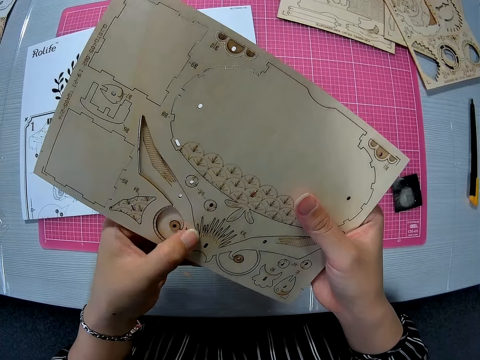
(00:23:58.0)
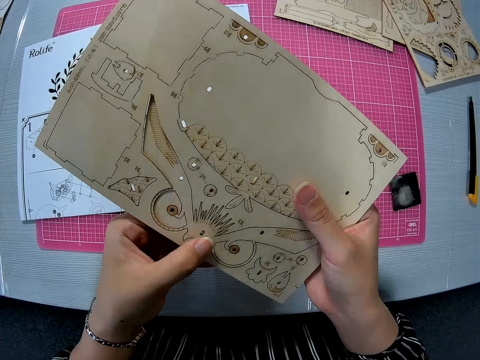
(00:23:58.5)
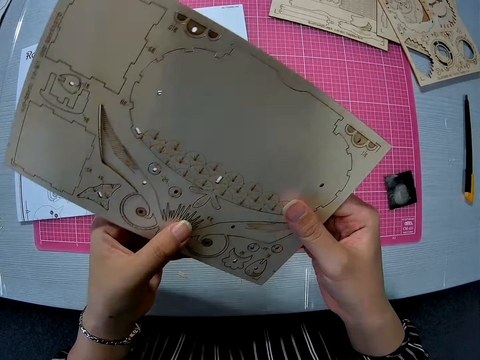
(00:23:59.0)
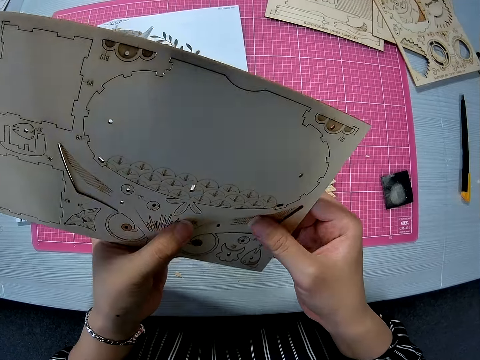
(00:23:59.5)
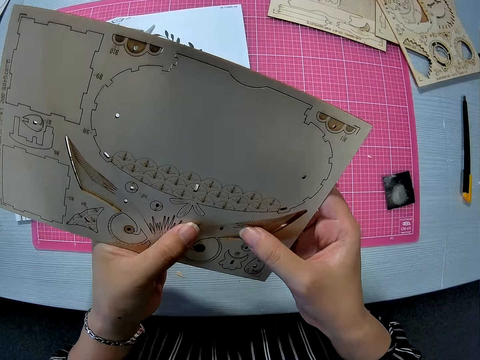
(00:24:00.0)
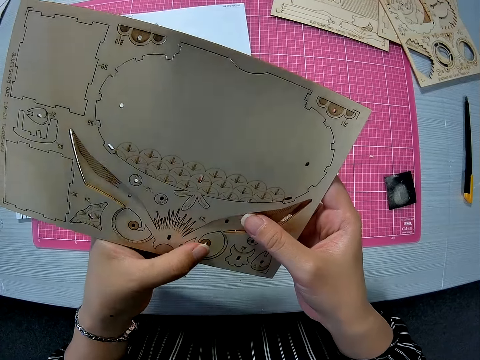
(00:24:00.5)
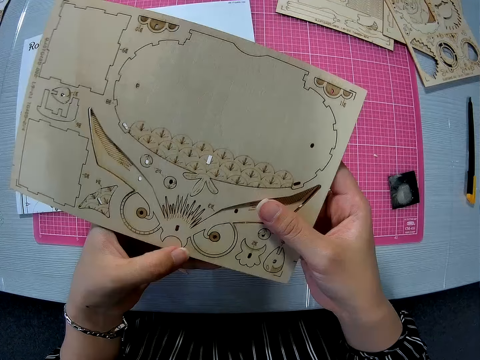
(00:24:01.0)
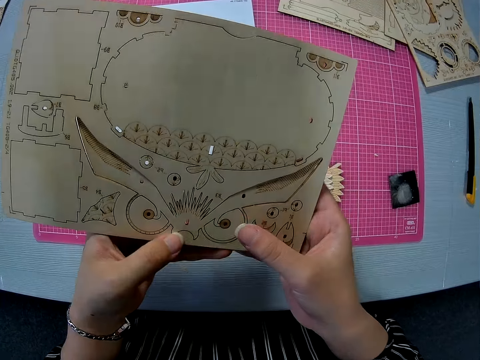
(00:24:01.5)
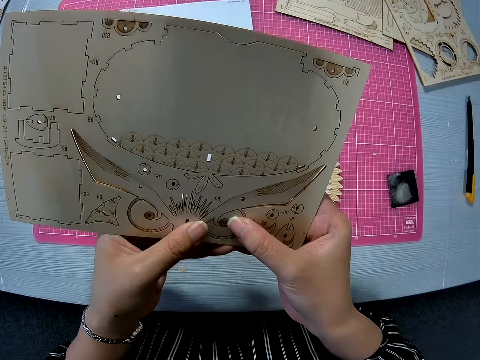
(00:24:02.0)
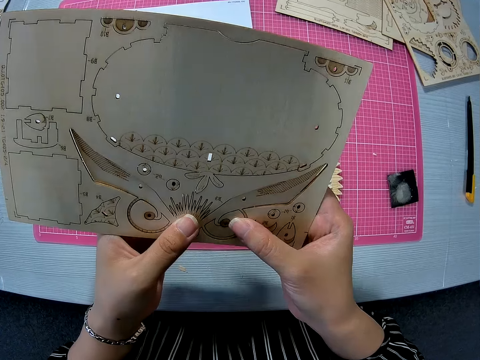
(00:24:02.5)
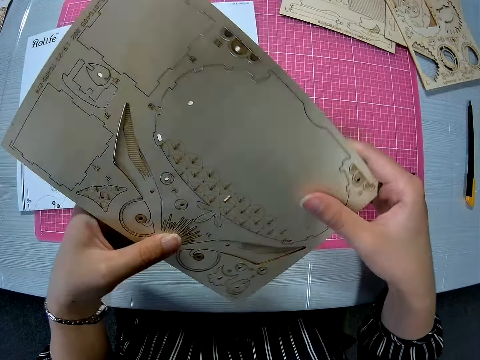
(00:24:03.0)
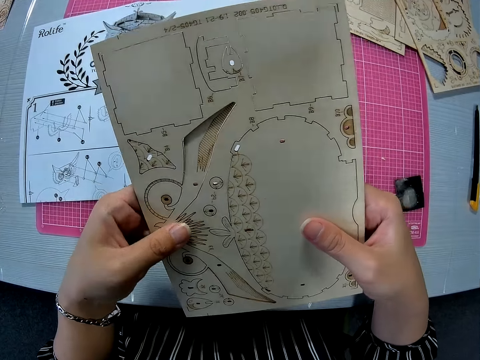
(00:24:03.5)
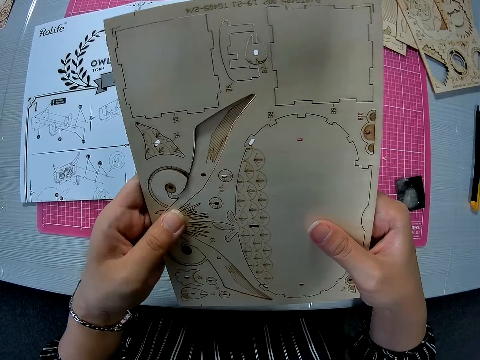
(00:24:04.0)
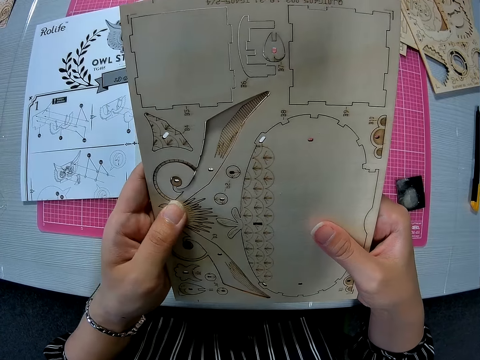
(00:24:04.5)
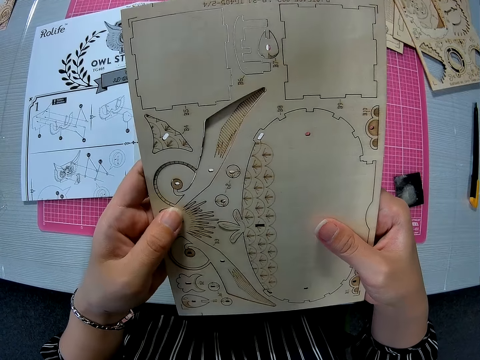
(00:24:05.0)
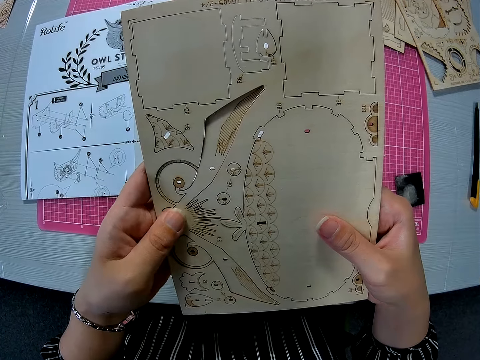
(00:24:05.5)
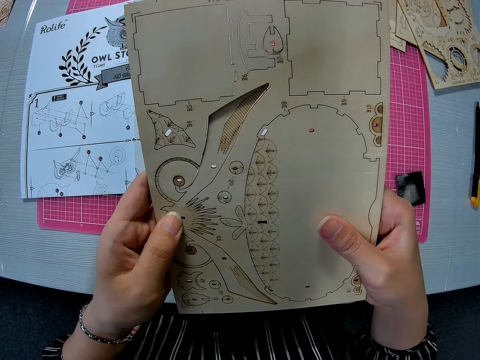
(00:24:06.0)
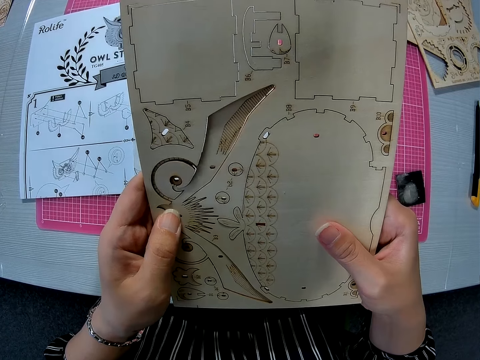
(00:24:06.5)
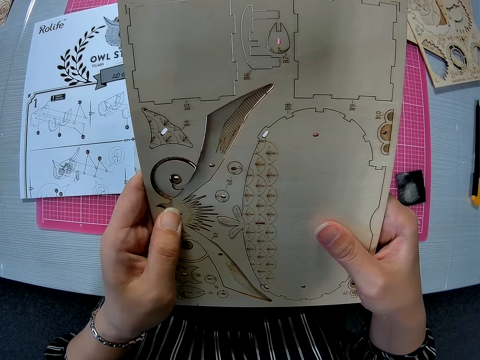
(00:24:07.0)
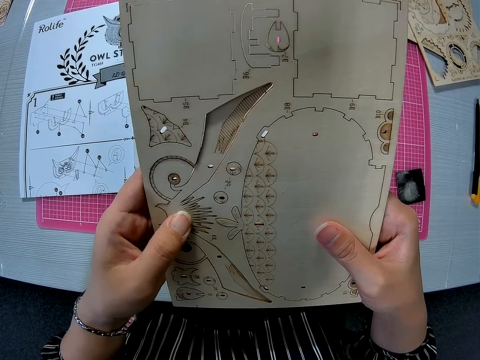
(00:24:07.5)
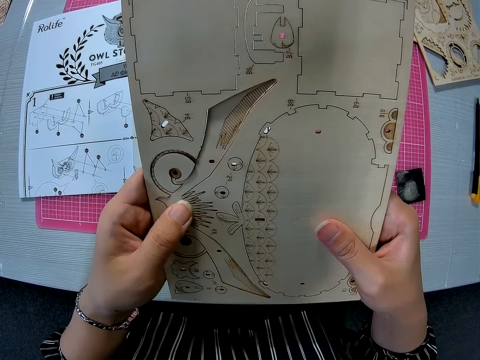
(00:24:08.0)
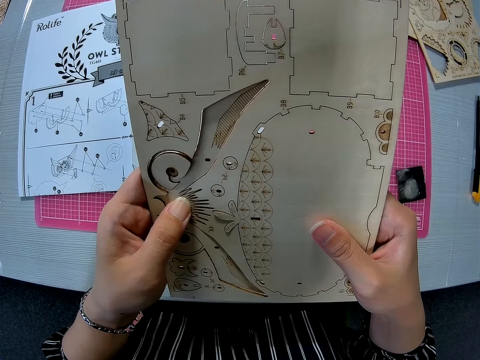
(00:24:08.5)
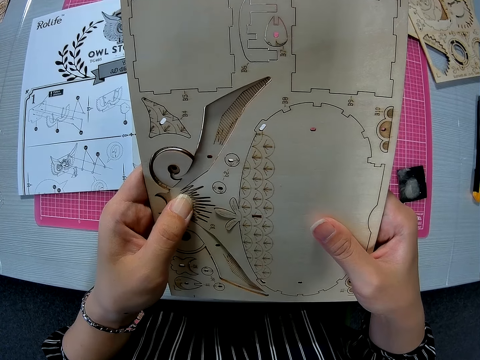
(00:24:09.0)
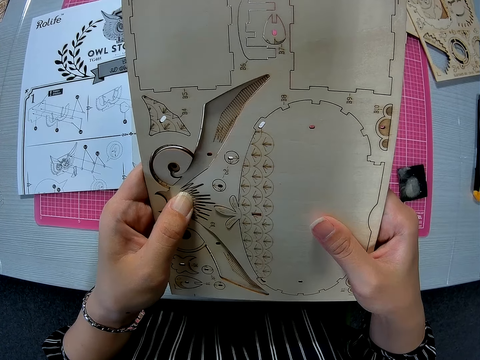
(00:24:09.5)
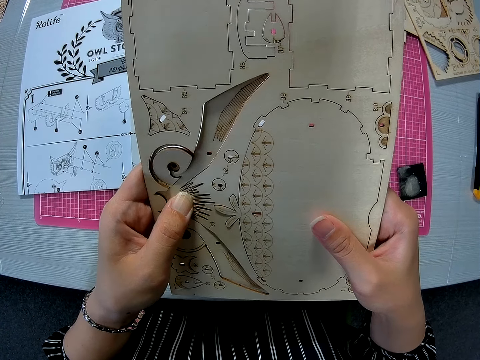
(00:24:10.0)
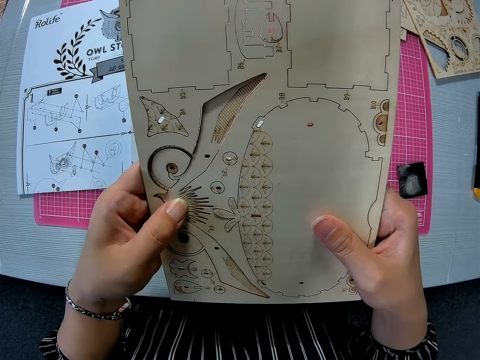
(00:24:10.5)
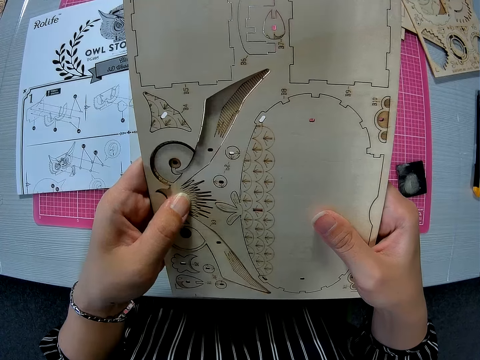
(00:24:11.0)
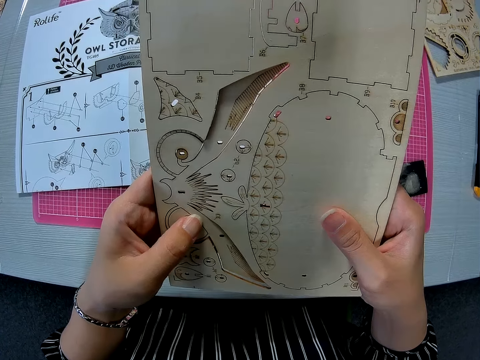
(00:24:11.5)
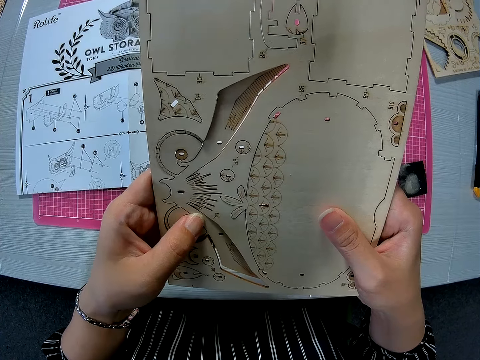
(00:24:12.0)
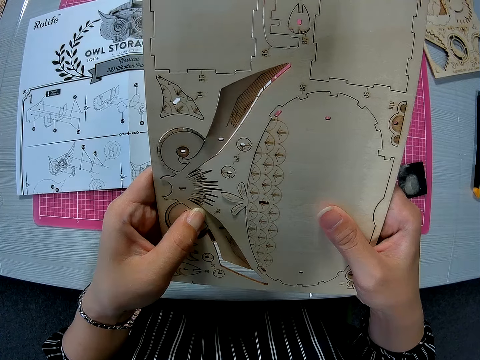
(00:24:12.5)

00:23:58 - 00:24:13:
The camera wearer turns the paperboard over. They break the paperboard.

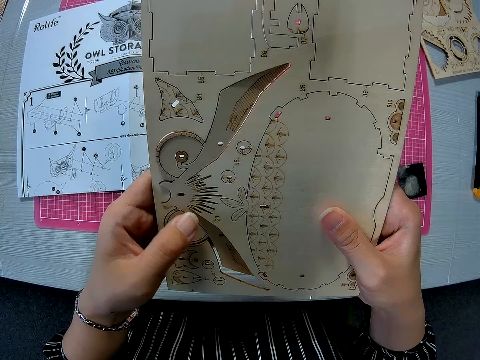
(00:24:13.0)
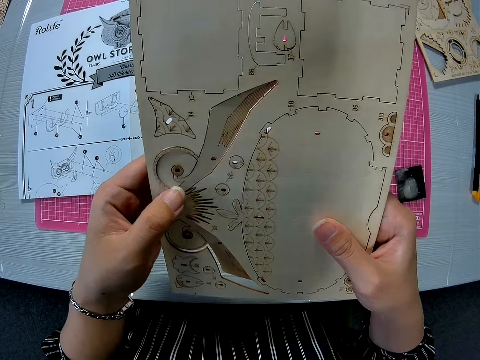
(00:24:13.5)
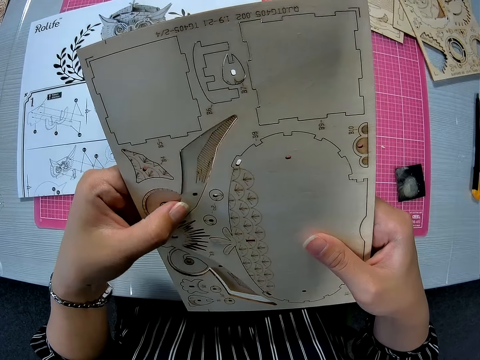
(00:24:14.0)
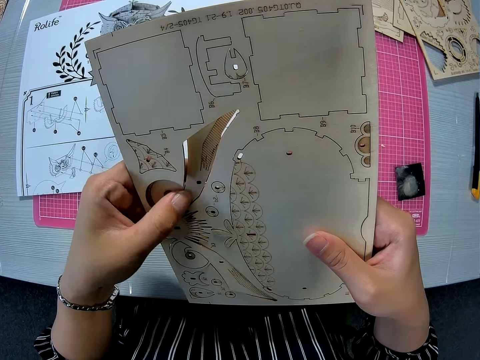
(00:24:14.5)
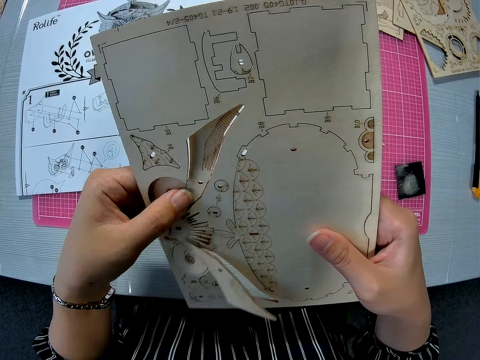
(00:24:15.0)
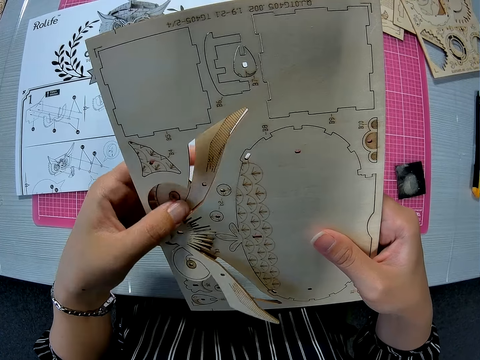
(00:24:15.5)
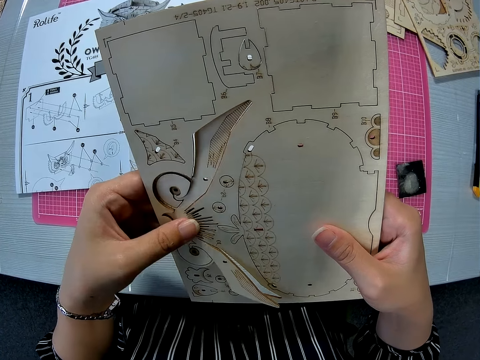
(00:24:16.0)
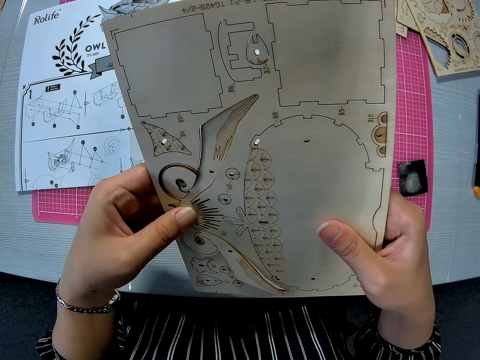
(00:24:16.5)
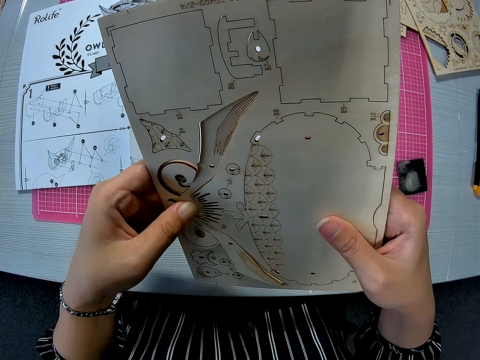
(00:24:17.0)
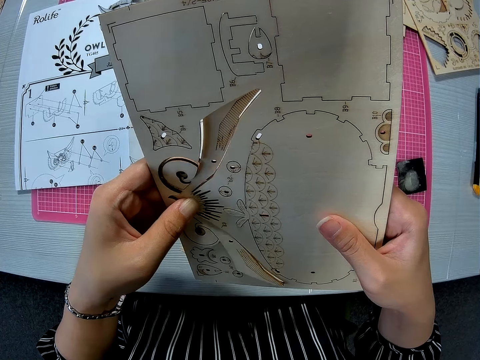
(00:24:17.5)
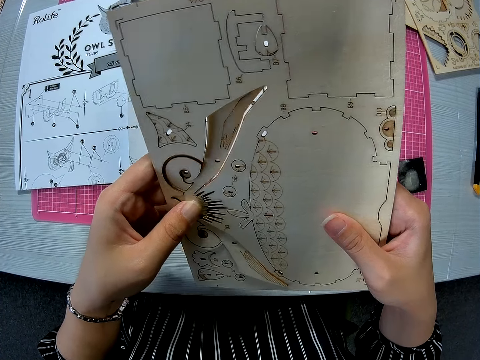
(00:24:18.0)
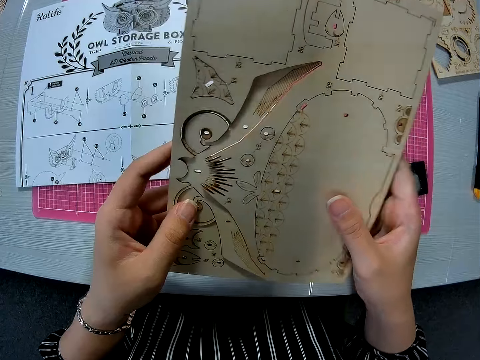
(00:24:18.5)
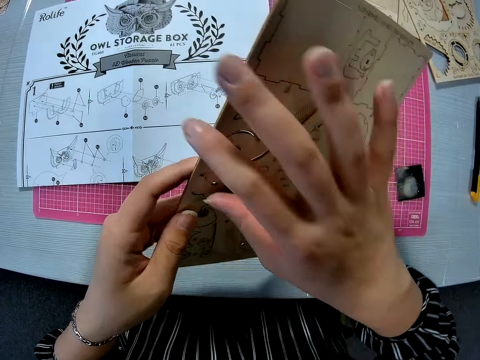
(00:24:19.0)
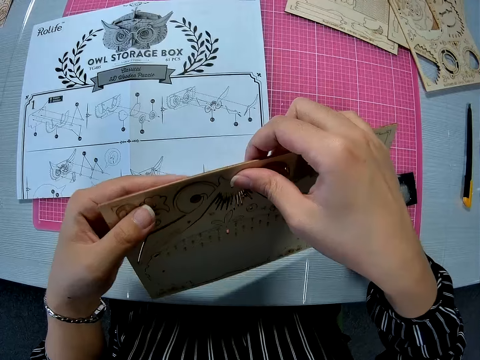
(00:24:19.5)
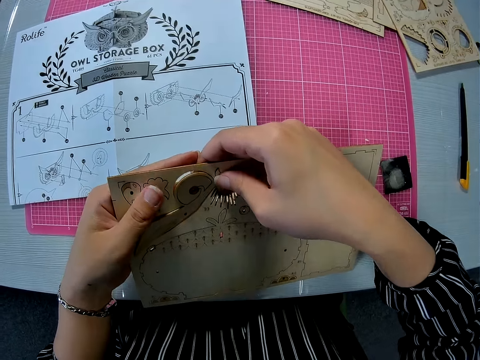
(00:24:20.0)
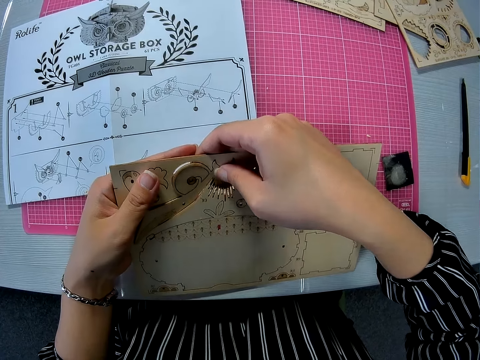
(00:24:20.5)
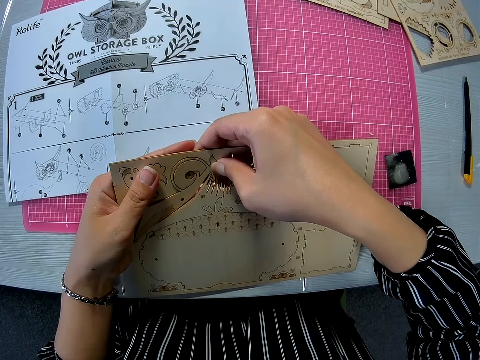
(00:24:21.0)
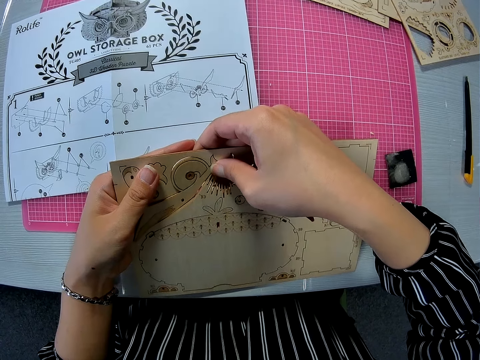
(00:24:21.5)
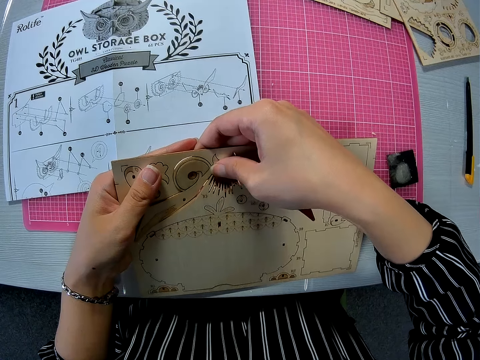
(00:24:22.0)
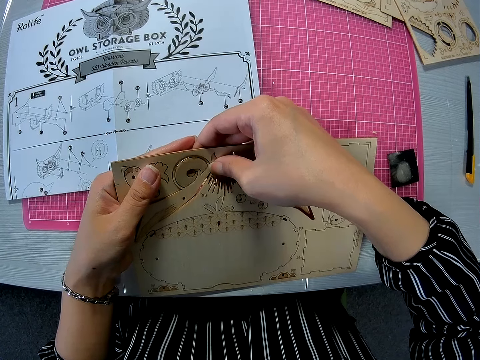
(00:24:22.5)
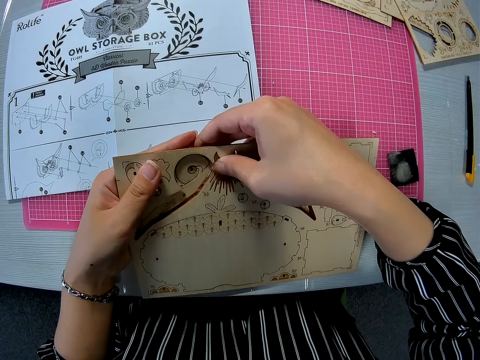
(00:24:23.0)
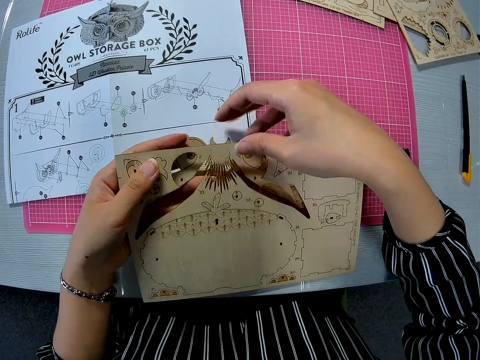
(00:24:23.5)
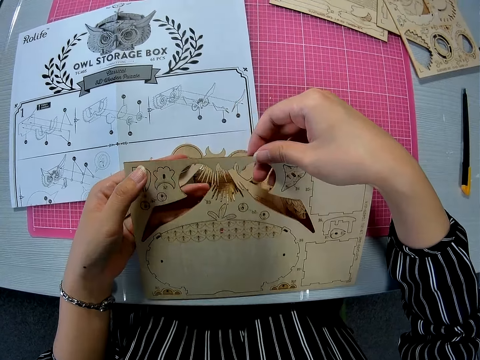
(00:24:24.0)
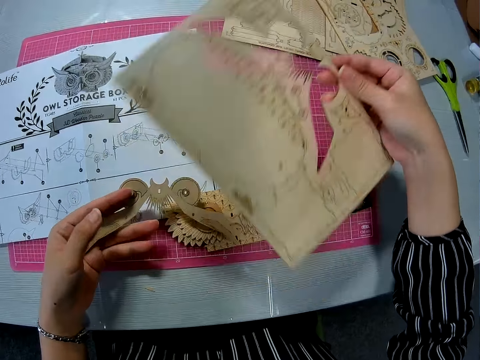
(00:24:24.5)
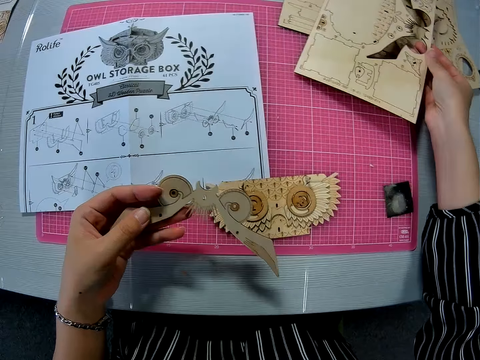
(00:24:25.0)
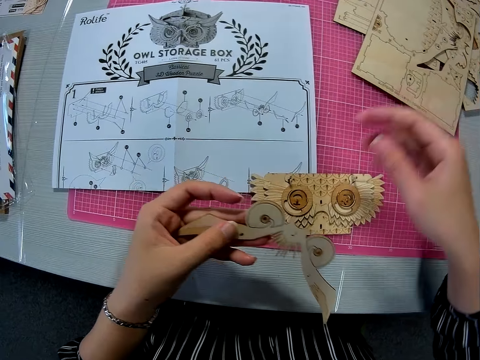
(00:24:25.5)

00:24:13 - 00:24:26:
The camera wearer turns the paperboard over. They break the paperboard. They drop the paperboard on the table.
